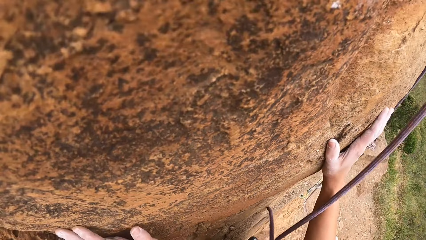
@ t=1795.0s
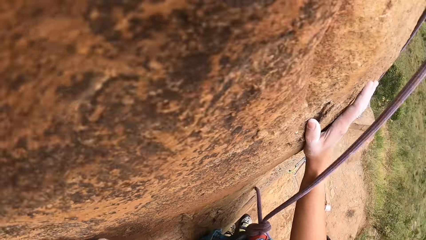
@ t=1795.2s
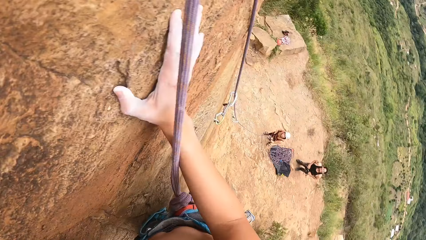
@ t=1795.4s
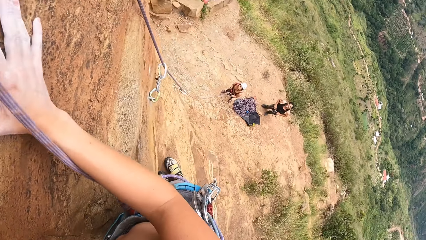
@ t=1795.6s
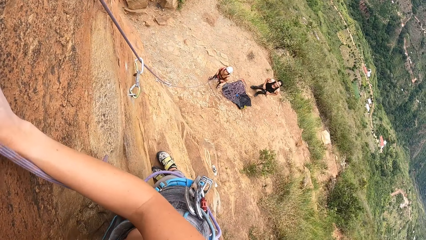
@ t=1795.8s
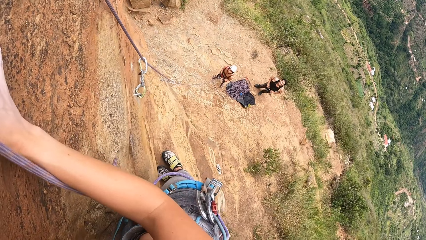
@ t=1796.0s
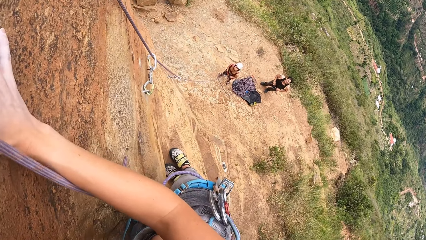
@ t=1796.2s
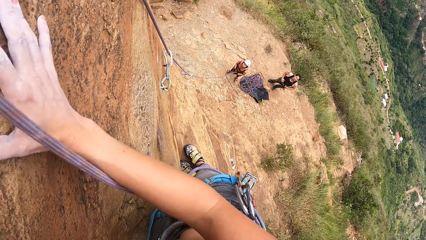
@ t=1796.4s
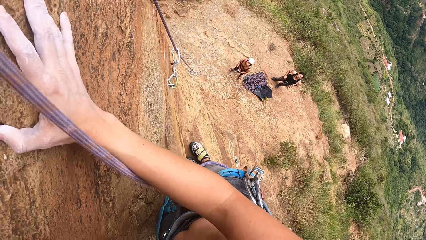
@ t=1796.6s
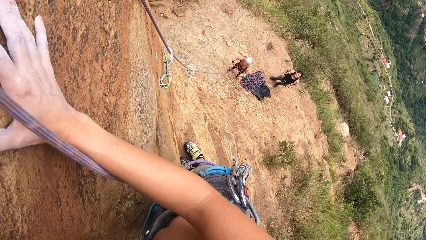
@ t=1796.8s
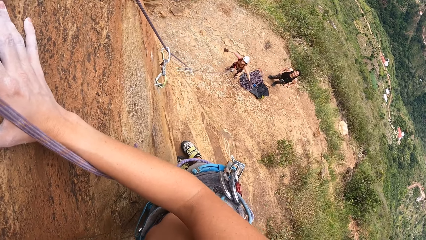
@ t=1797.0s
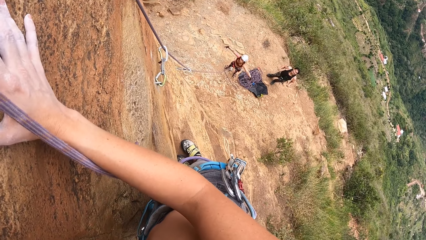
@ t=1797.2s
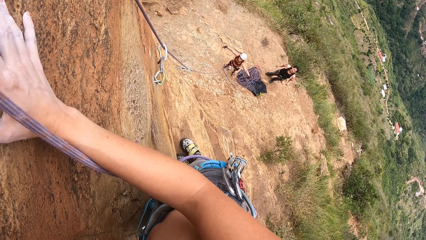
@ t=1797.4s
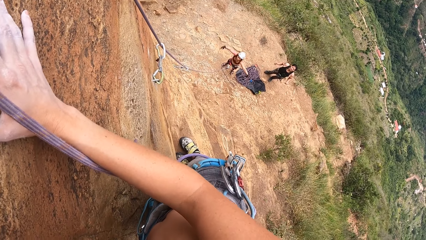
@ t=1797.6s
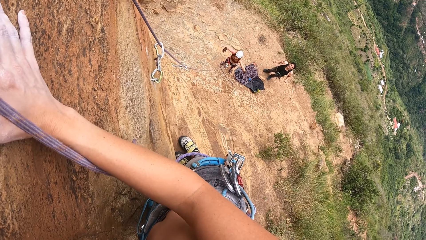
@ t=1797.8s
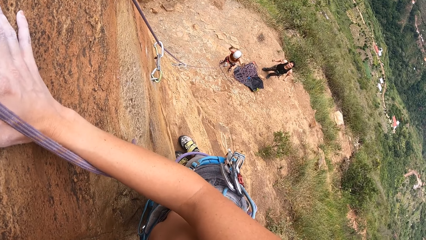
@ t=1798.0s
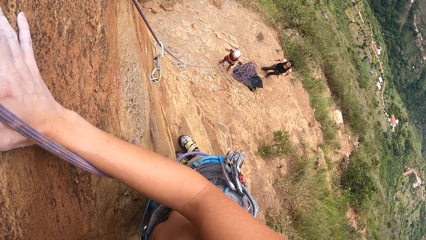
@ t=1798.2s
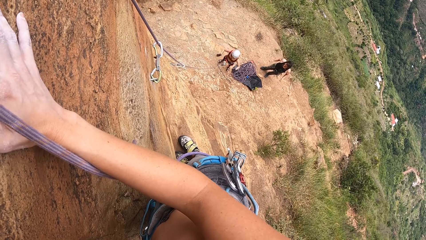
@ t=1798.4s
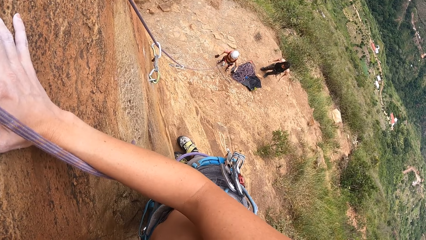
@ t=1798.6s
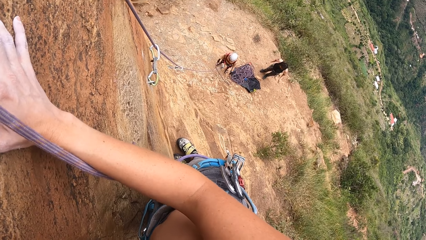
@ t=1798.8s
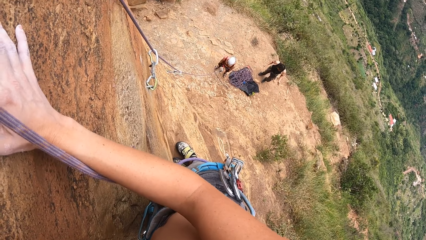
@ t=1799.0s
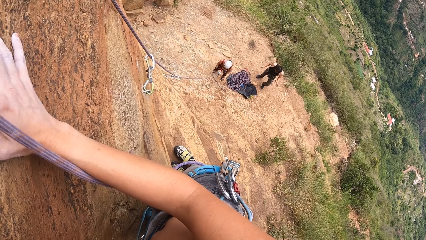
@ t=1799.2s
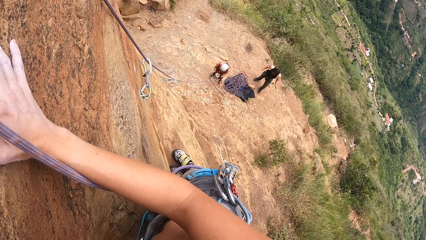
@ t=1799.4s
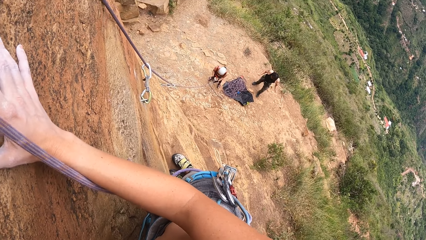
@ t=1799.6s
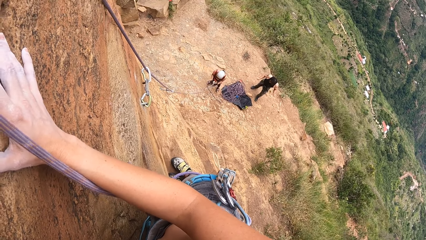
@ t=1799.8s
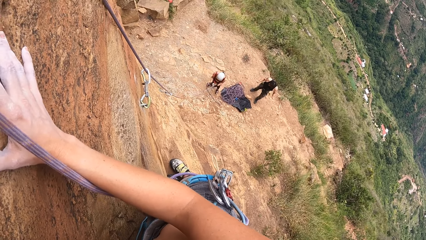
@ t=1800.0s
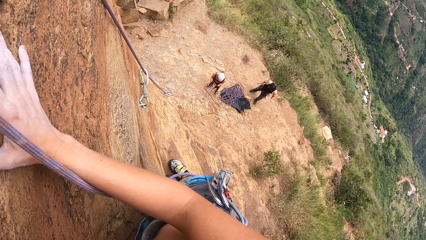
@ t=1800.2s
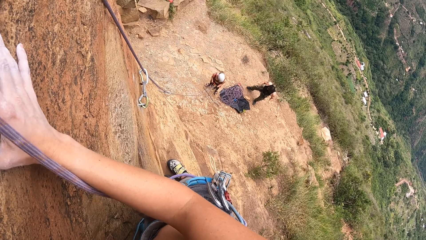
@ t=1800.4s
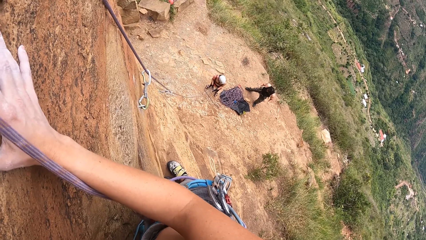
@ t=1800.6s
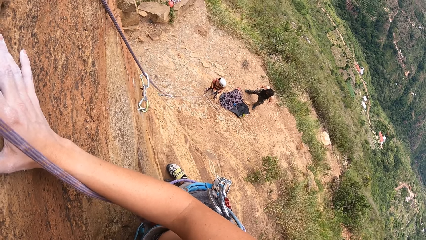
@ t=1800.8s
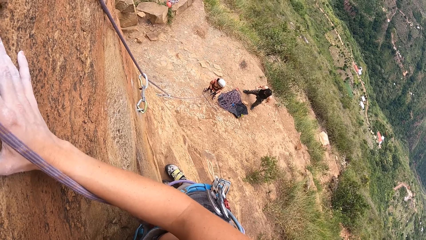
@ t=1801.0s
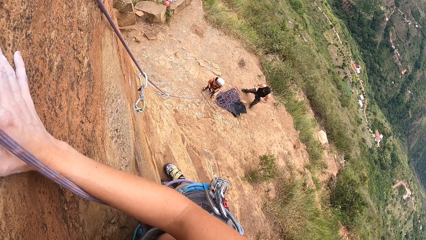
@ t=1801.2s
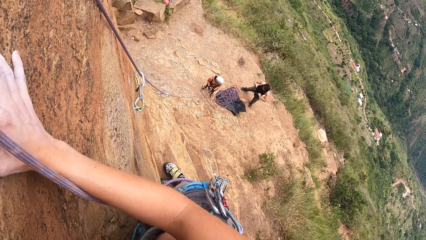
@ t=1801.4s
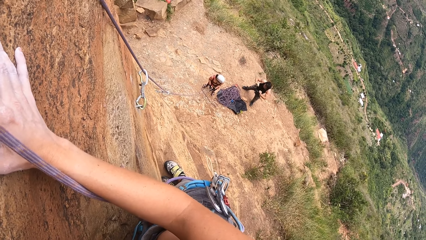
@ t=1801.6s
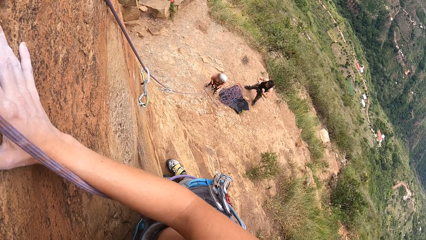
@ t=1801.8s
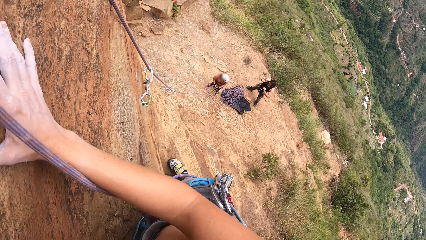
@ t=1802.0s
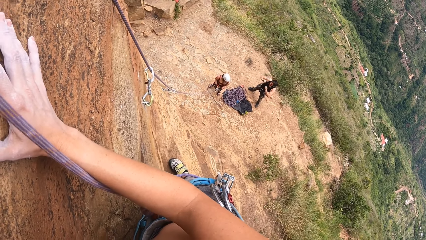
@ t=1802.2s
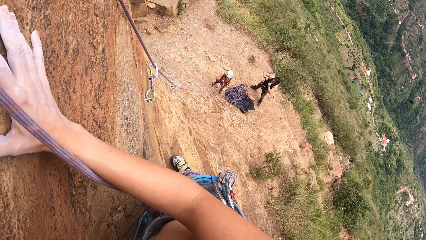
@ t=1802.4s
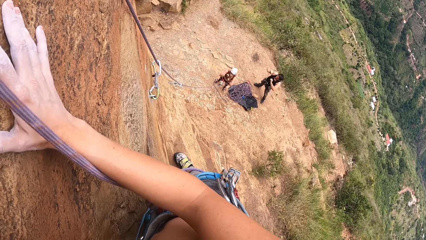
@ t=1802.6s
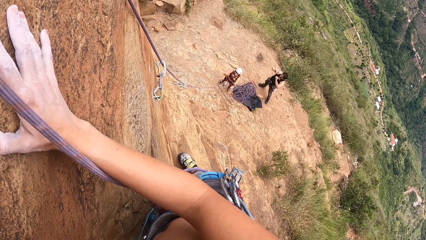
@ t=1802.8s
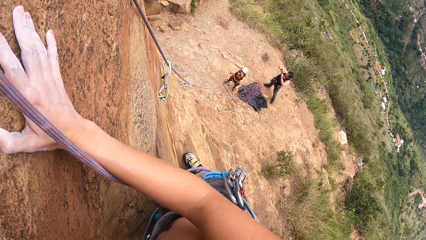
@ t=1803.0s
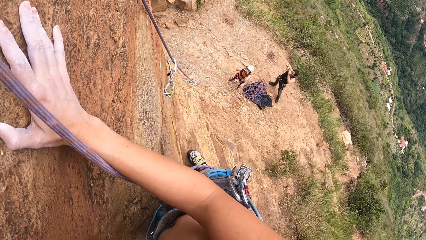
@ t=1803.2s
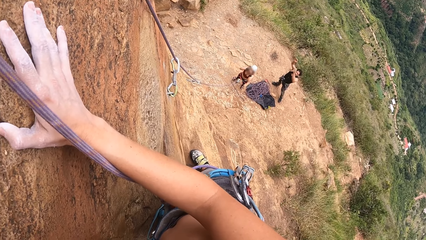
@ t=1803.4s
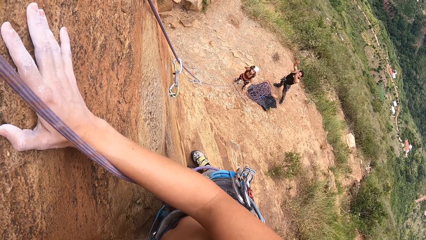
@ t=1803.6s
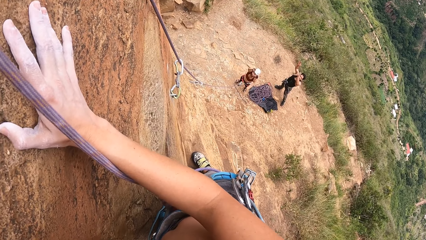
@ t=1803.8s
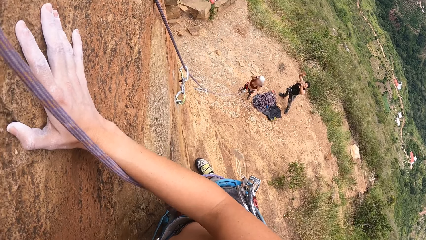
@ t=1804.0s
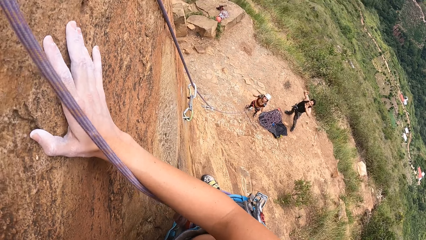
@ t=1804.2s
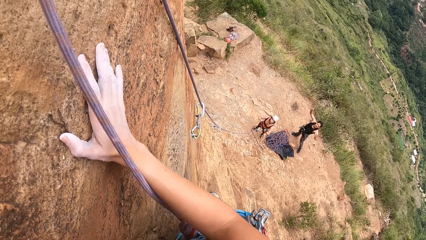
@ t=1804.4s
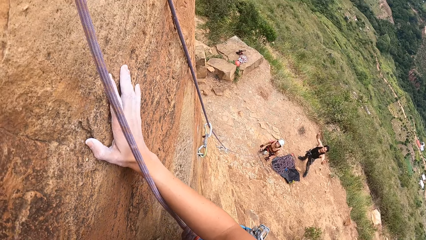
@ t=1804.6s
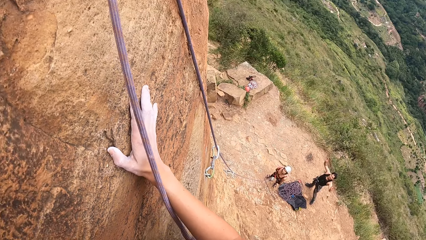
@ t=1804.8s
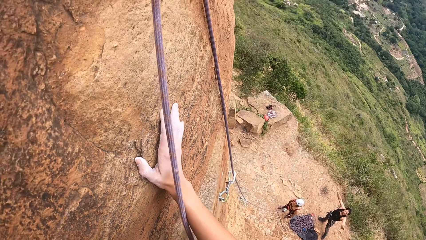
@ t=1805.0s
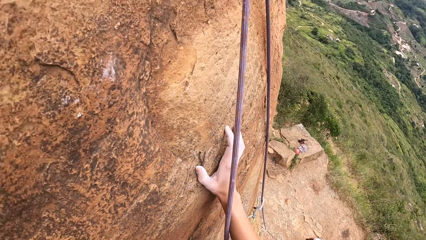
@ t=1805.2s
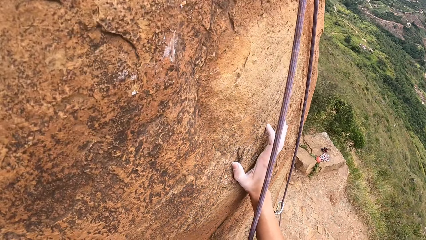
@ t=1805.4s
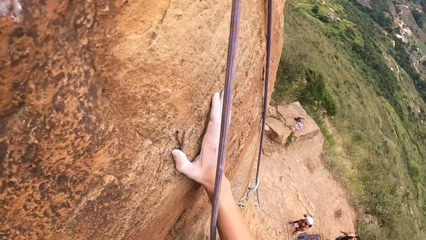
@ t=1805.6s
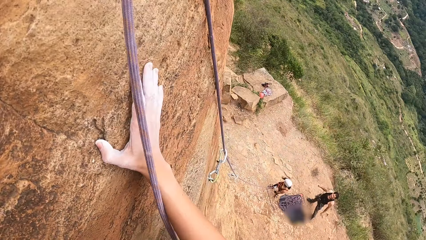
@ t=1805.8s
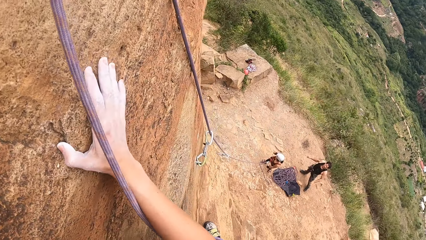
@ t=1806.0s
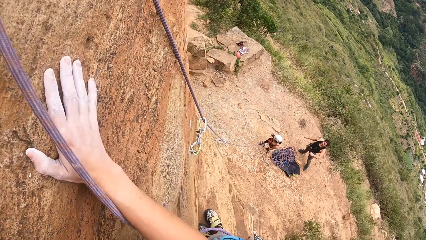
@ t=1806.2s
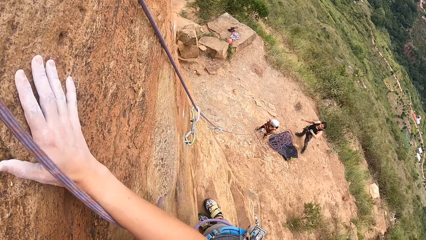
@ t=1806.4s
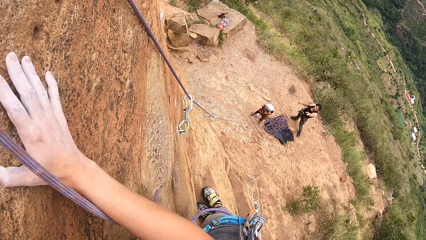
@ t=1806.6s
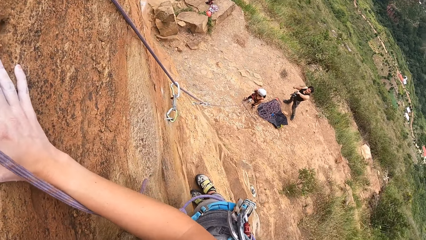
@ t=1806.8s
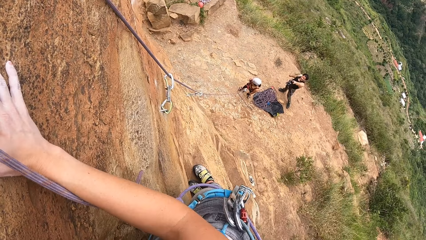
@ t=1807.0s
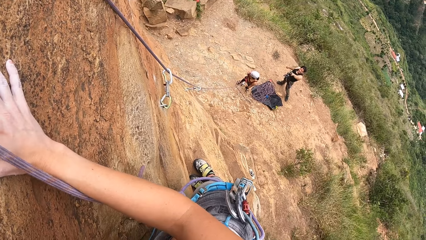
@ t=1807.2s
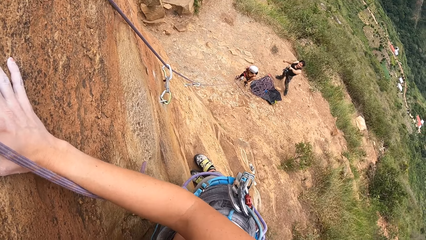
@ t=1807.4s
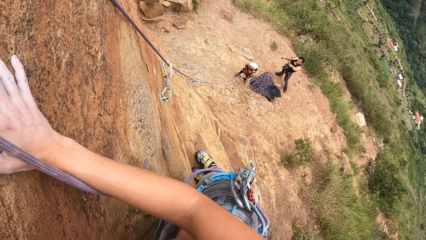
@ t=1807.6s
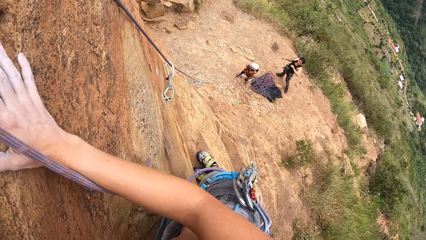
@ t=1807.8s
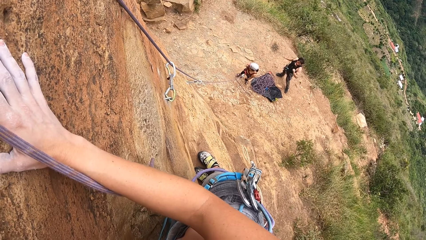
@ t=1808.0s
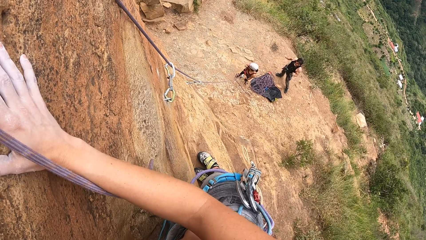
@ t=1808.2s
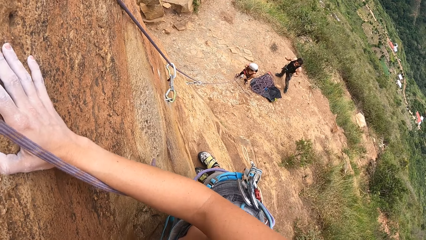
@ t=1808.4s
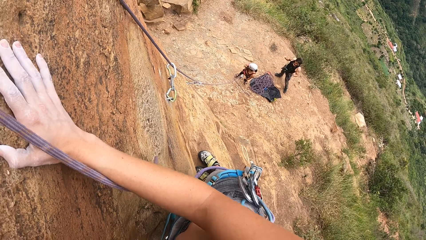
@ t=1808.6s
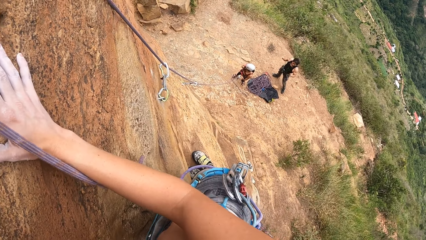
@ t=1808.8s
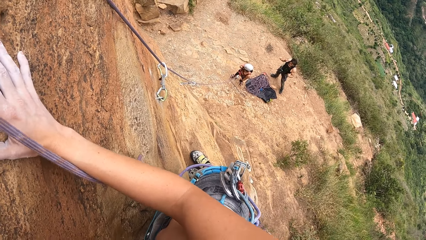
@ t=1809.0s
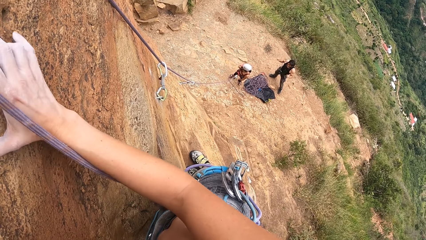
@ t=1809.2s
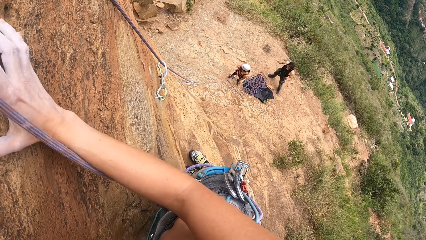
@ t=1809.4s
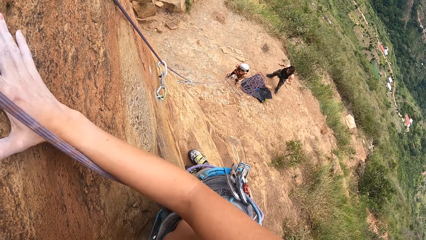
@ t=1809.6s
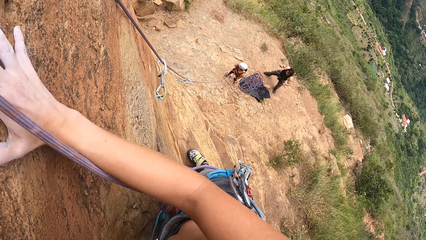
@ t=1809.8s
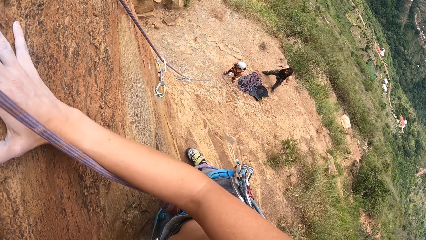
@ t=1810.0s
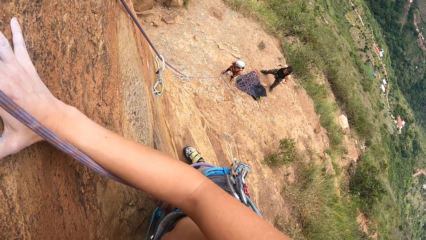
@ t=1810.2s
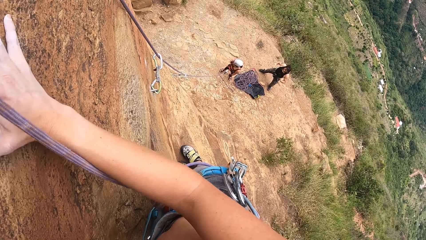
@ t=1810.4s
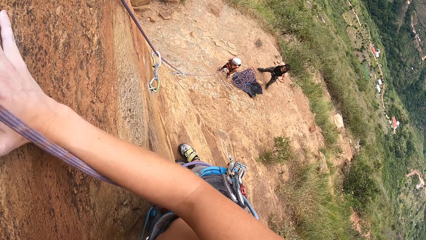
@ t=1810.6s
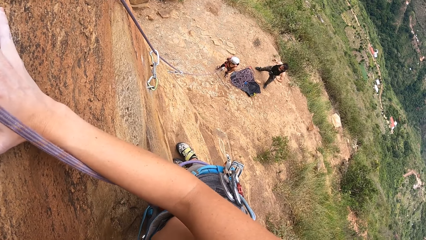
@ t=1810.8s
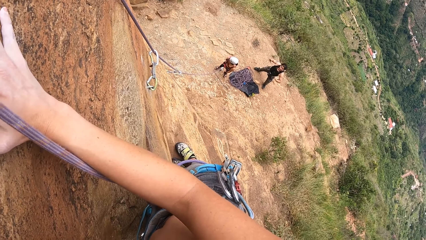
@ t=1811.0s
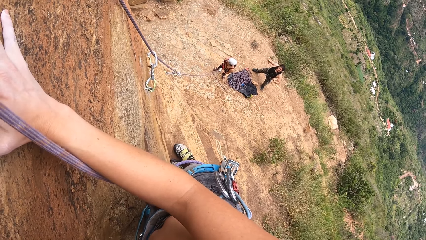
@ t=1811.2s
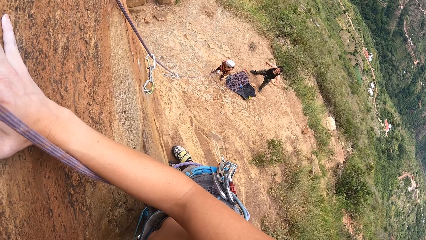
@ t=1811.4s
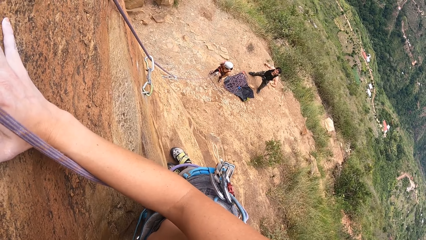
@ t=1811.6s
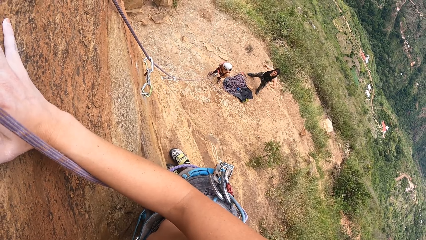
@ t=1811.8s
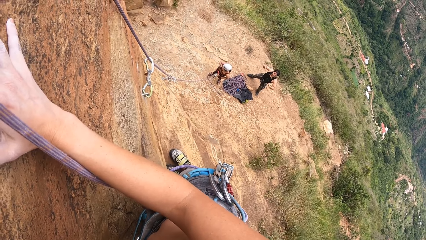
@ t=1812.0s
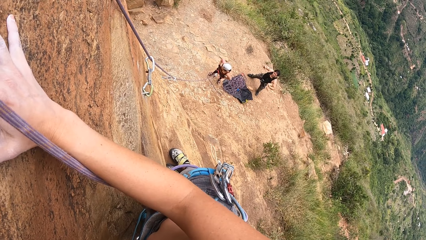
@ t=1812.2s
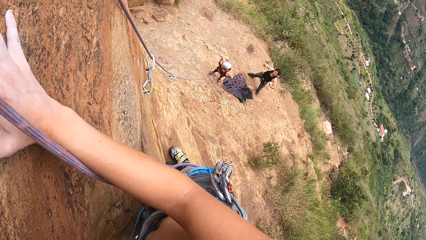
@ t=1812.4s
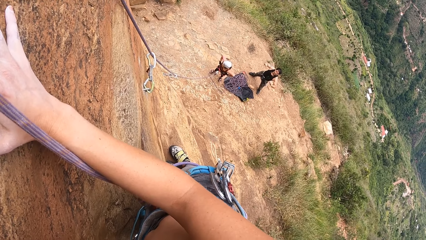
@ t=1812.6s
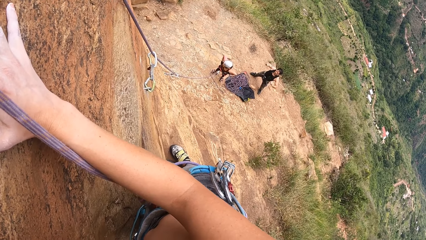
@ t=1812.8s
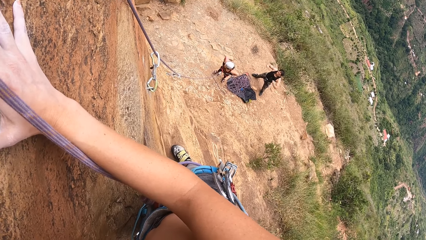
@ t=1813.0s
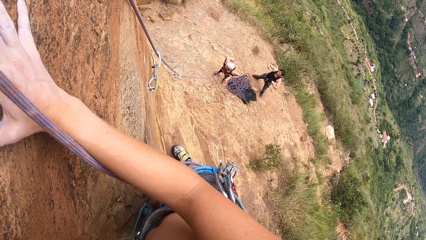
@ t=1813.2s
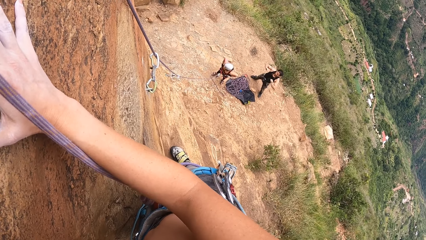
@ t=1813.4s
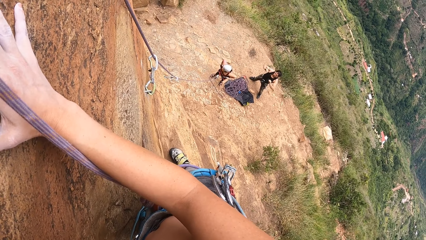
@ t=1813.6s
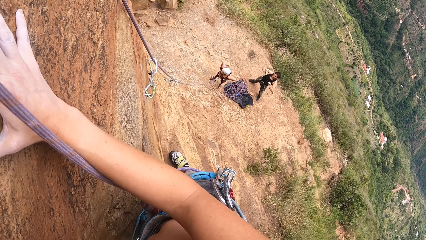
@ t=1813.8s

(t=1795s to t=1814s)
A person spreads the hands. Another person stands at the foot of the rock, spreads the legs, and spins the hands. The camera wearer looks at a person. The first person spins the hands. The other person spreads the hands. The camera wearer looks around.
